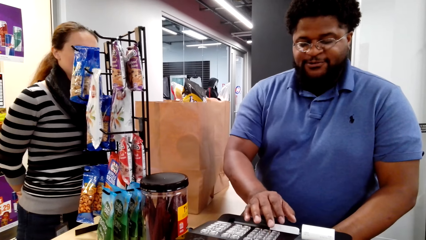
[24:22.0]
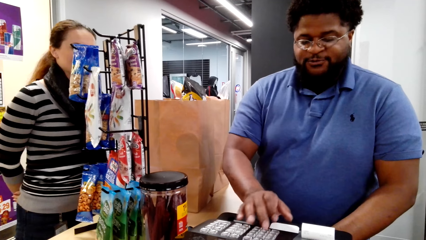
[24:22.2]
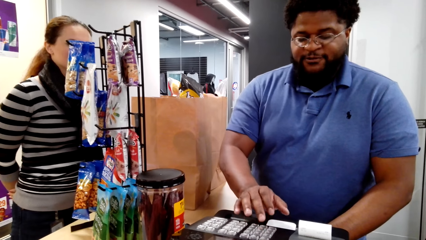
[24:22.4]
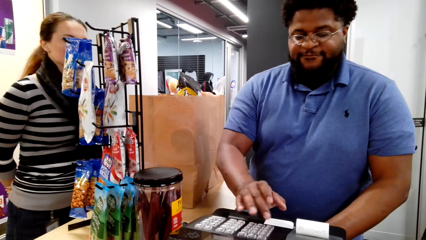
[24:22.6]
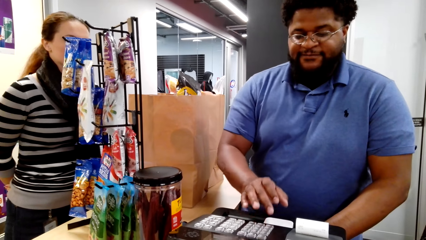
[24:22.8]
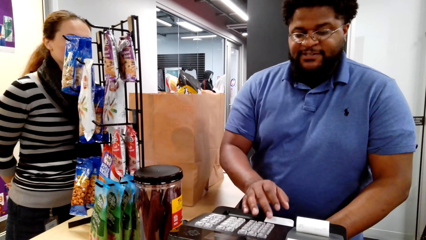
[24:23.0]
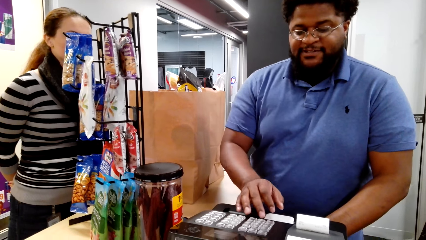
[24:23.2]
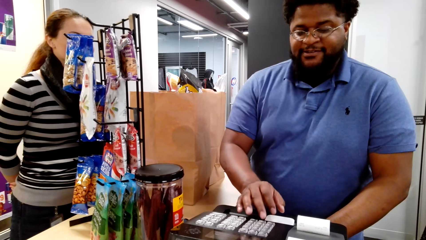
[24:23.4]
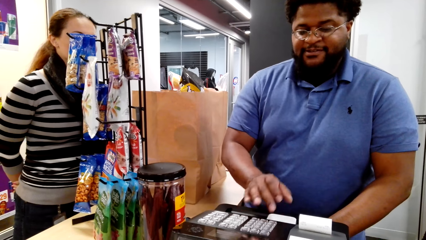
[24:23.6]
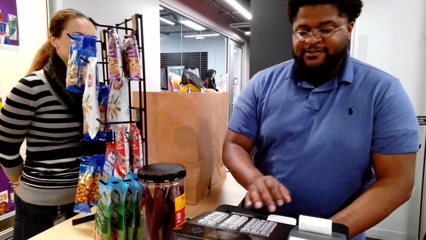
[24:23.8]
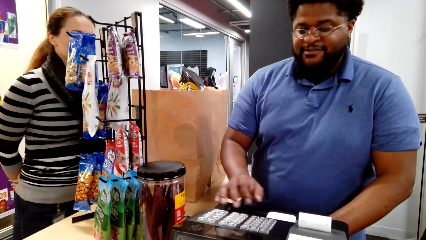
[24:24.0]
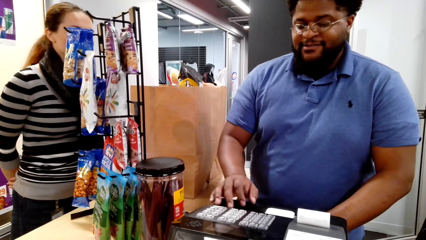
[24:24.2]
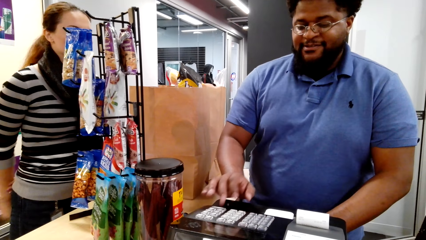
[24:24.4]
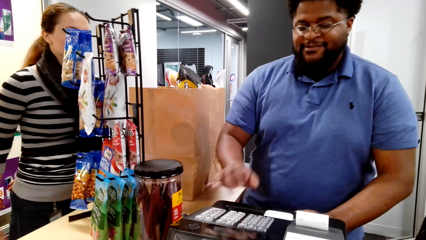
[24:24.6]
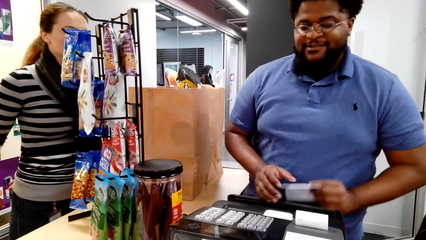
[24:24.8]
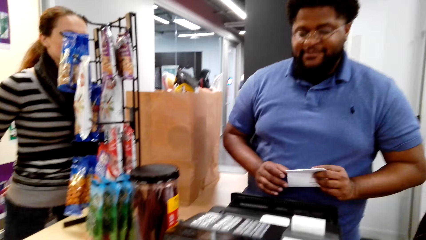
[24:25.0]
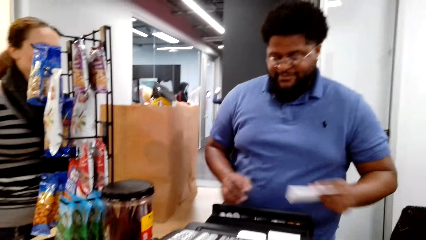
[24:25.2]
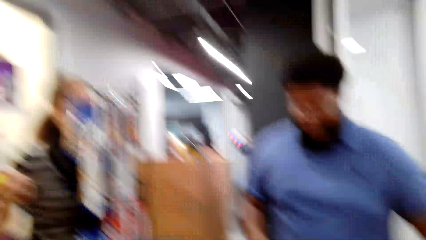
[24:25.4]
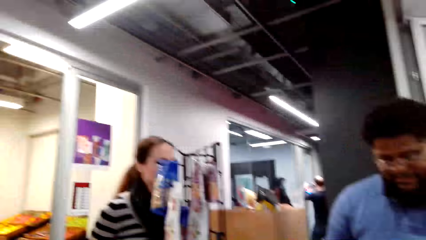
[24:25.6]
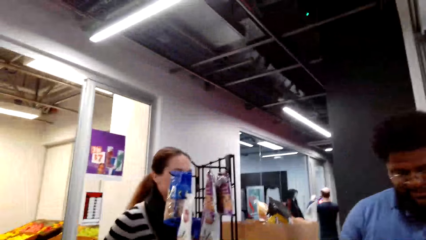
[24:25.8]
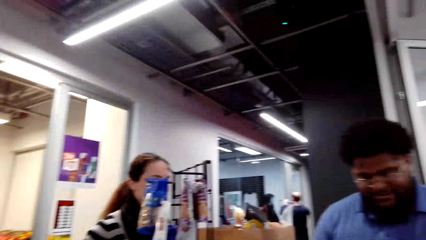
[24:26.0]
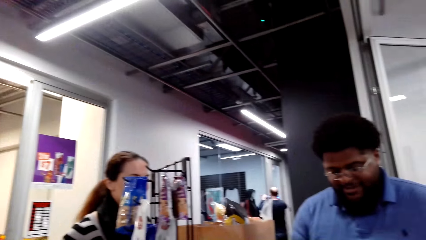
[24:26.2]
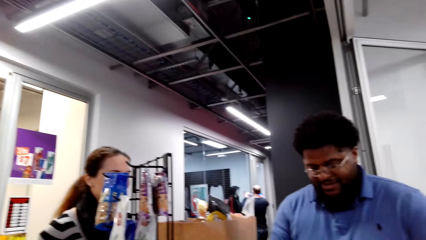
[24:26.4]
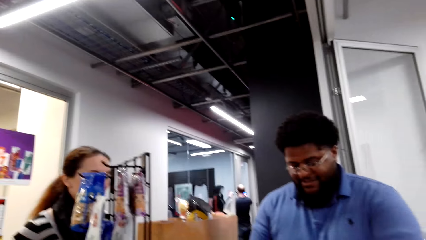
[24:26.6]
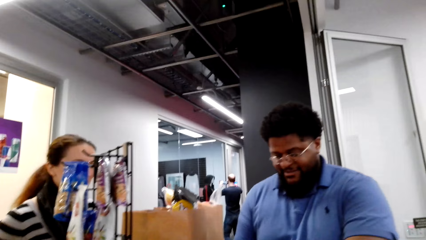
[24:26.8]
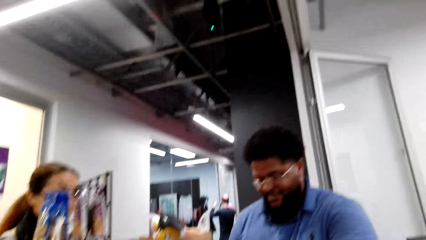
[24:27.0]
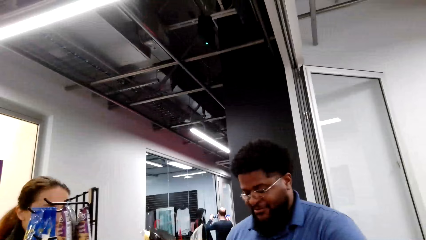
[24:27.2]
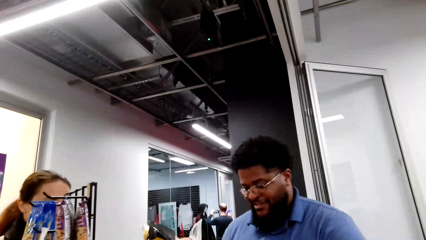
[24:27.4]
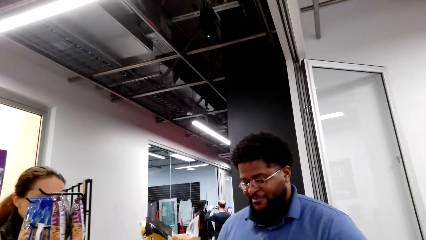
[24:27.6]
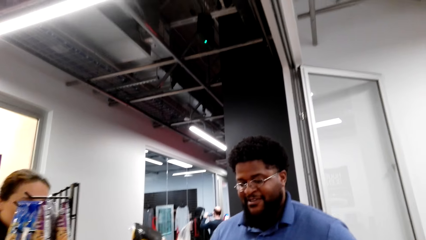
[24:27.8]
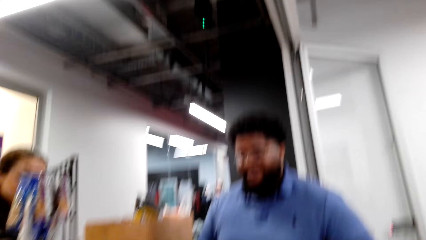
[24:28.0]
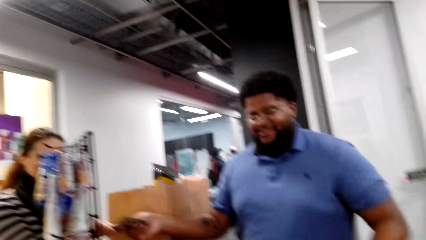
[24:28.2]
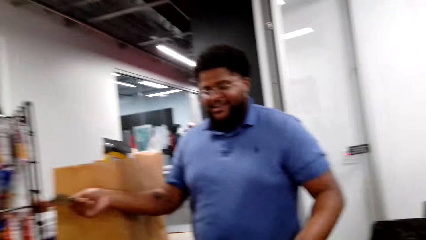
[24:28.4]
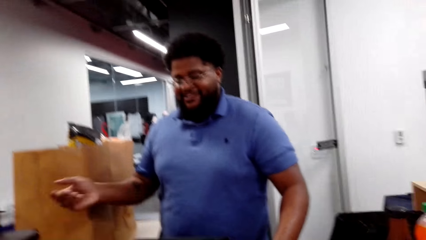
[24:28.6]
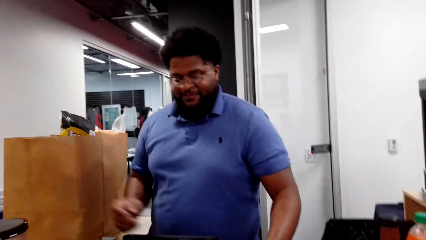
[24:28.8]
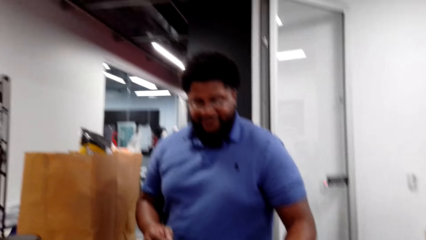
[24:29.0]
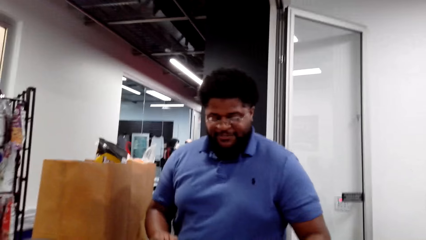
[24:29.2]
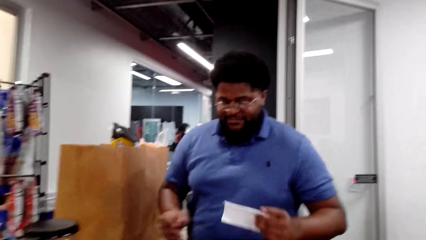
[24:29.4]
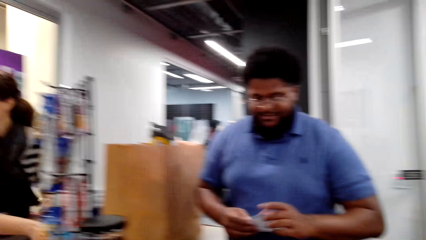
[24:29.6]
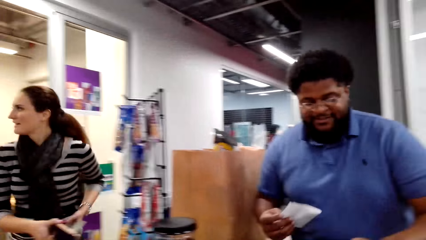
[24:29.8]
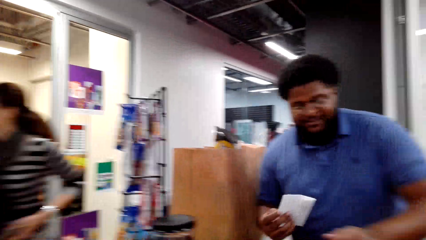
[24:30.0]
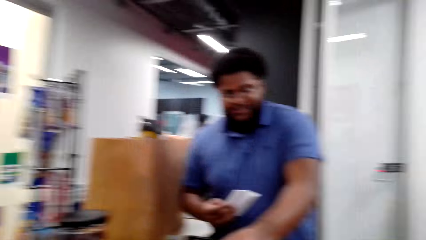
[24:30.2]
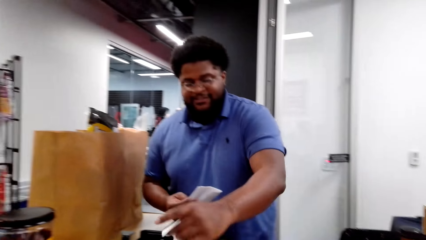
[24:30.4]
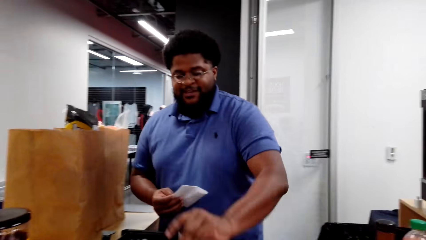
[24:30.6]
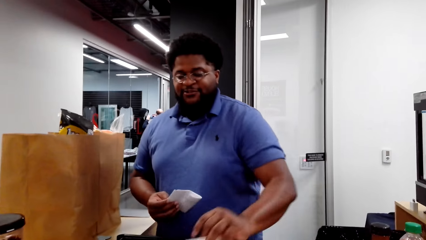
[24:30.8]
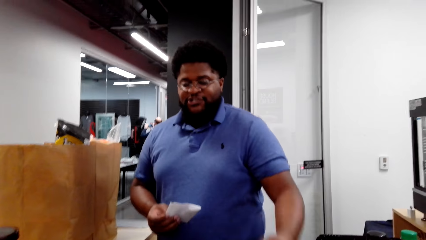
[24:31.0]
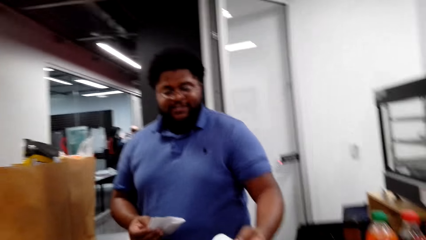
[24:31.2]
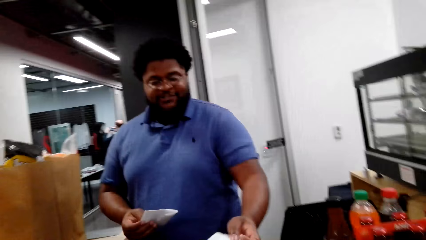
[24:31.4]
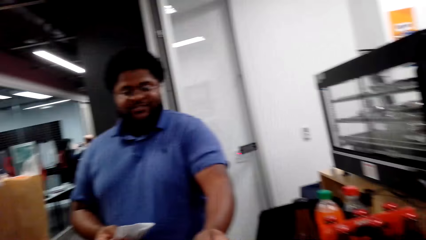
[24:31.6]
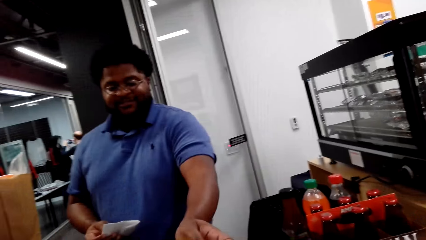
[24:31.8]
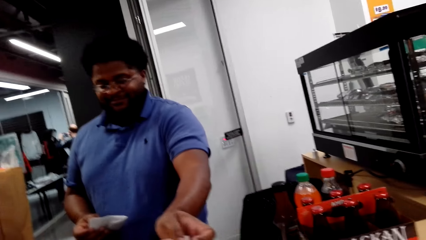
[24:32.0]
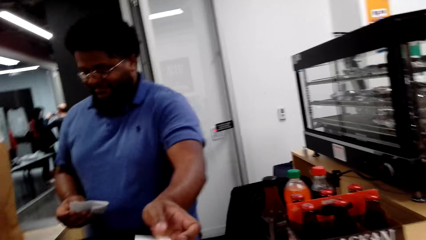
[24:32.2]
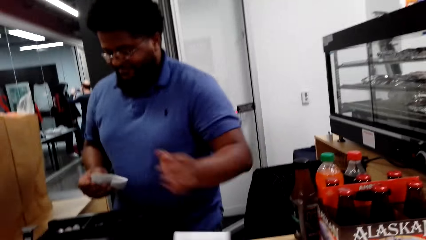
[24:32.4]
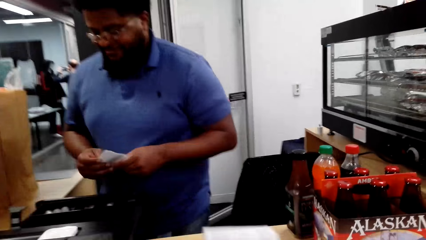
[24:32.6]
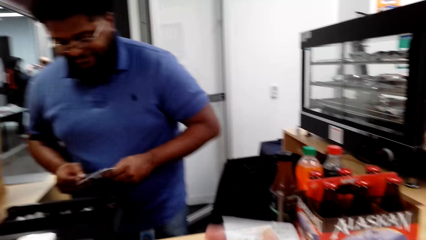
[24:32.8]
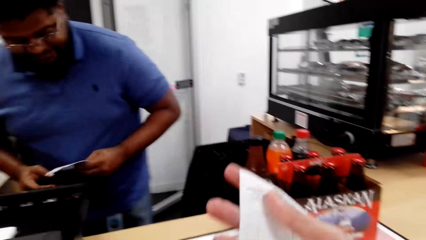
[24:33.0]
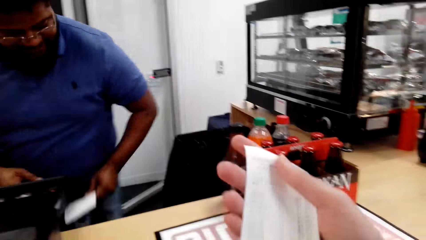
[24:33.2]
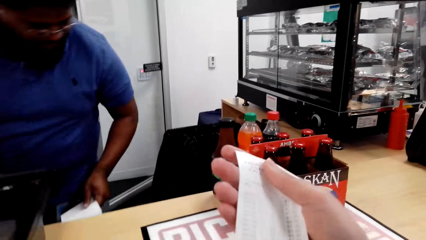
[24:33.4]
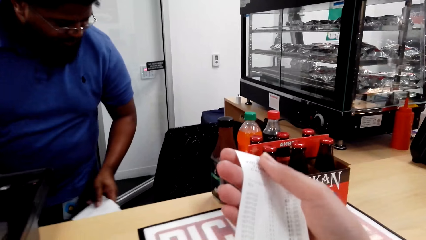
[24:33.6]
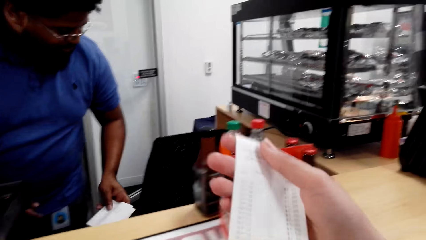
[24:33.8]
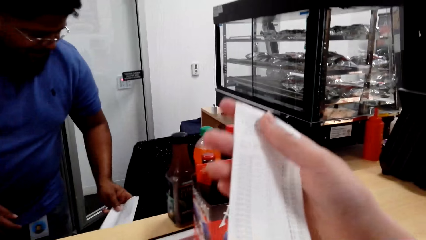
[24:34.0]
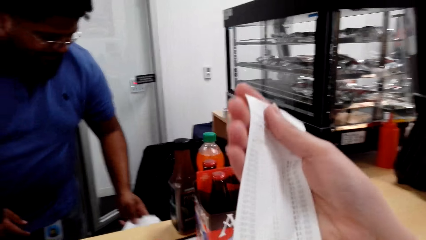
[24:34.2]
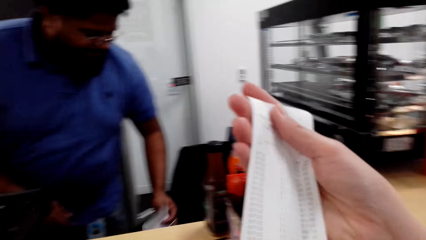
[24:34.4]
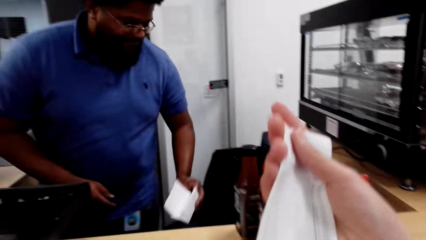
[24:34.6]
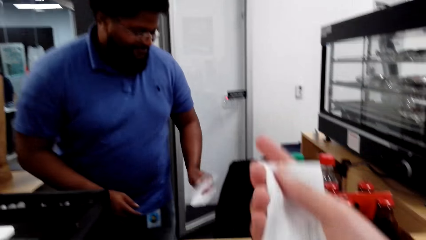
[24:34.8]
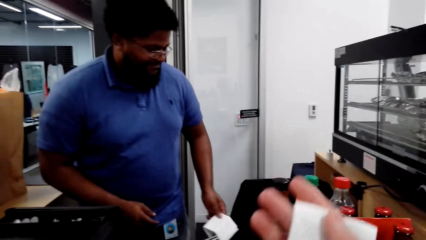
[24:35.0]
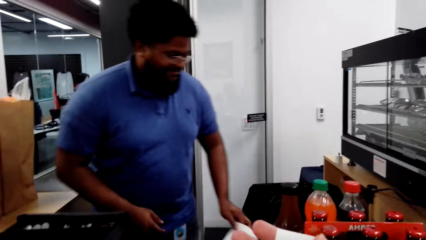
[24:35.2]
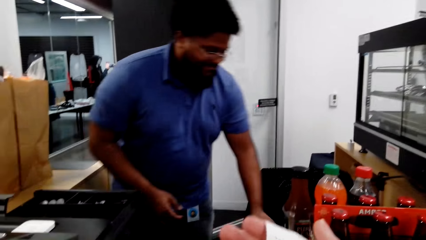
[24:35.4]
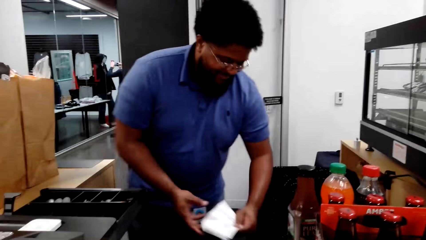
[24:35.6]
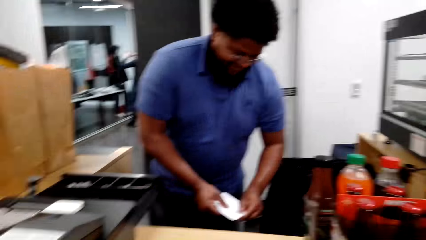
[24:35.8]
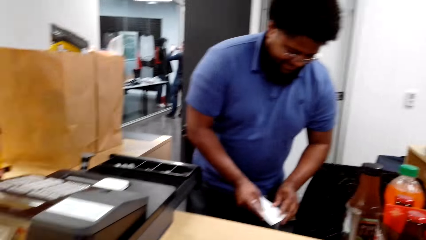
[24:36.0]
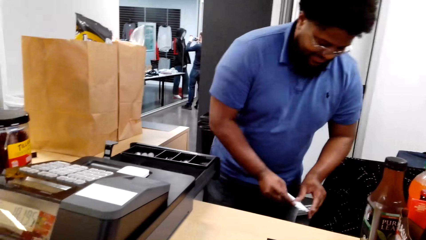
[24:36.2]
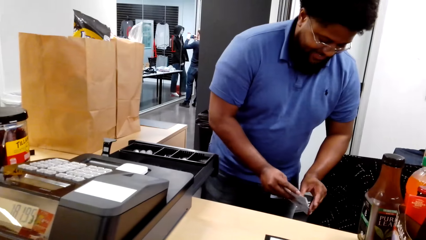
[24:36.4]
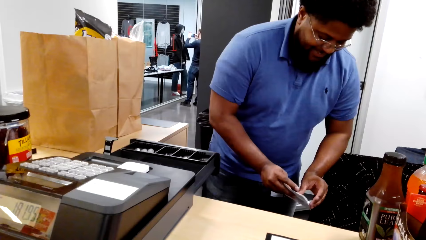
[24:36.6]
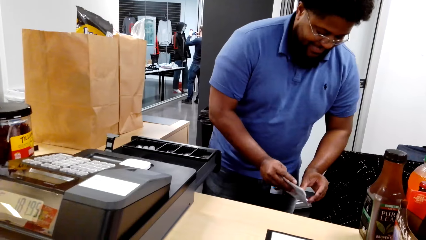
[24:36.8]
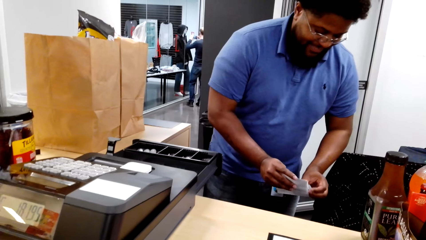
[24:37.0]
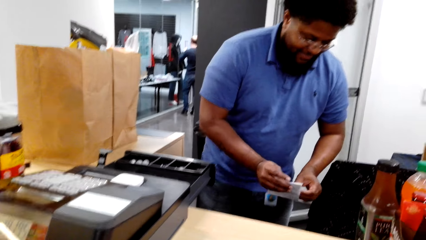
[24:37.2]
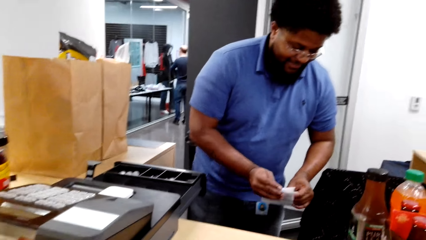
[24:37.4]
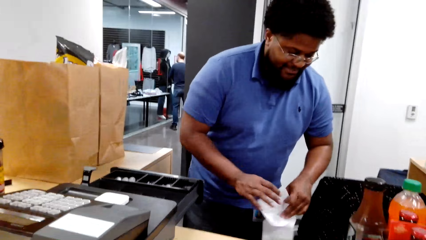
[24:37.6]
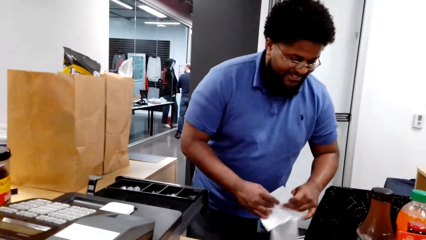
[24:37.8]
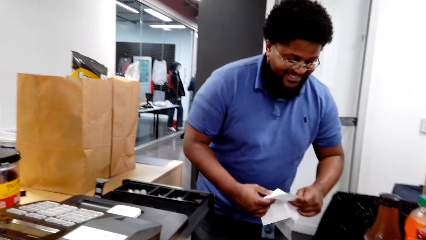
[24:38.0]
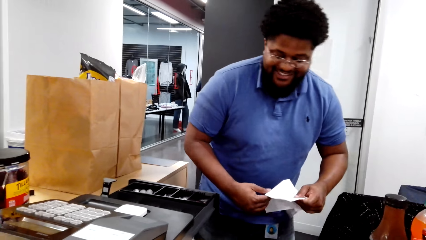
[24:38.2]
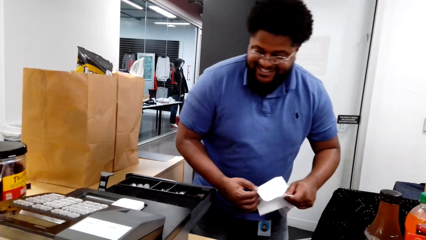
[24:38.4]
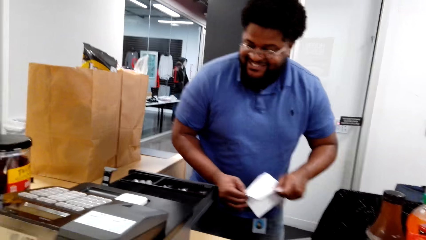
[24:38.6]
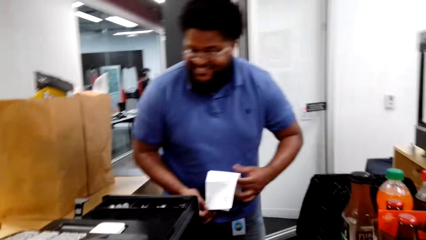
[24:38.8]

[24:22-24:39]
The cashier moves the hands. The lady interacts with the cashier. The camera wearer picks up the receipt. The cashier picks up cash, gives the cash to the lady, and passes the paper to the right hand. The lady walks in the supermarket. The cashier cuts the receipt, gives the receipt to the camera wearer, gives the camera wearer her change, and passes the paper to the left hand. The camera wearer stares at the receipt. The cashier unfolds the paper.
